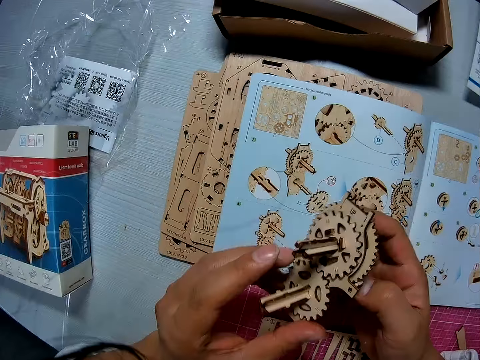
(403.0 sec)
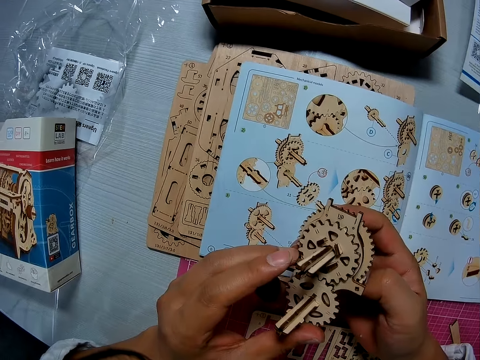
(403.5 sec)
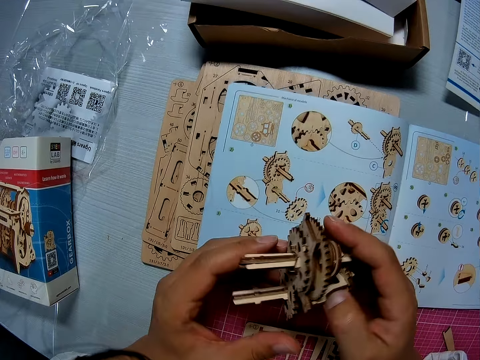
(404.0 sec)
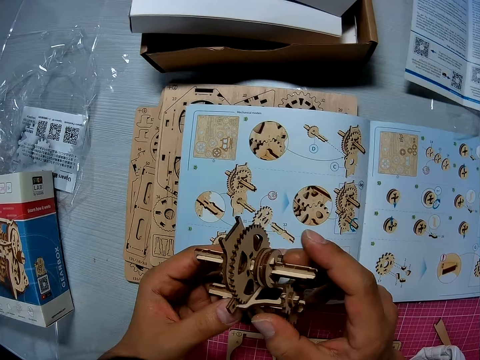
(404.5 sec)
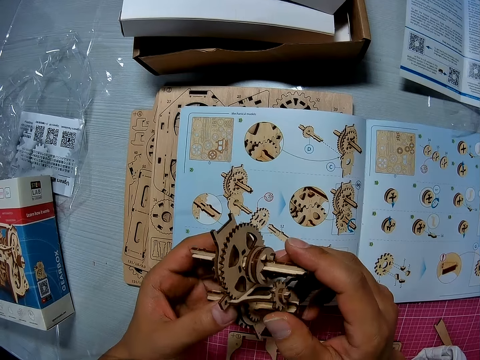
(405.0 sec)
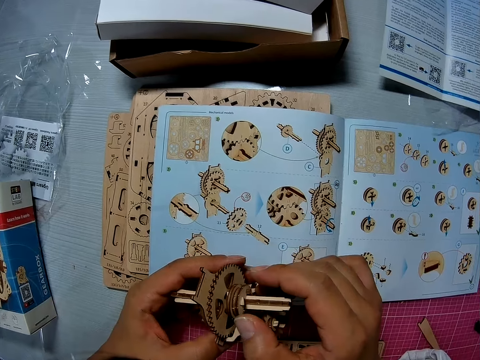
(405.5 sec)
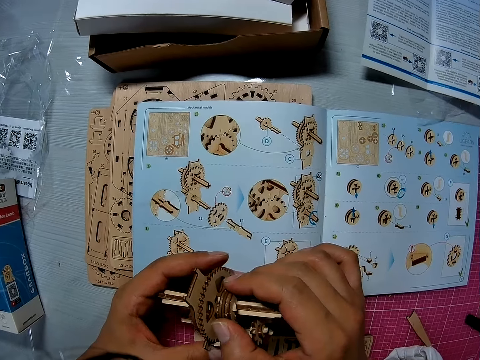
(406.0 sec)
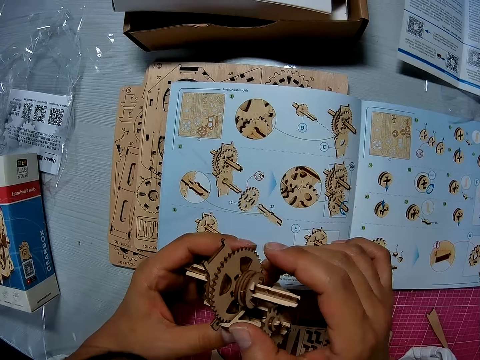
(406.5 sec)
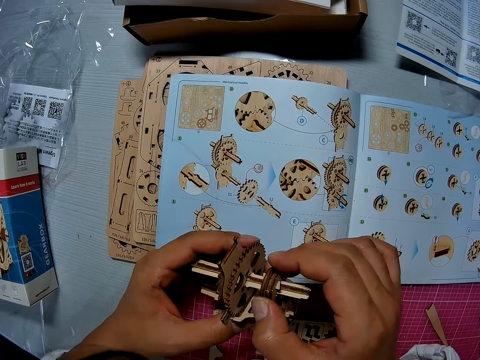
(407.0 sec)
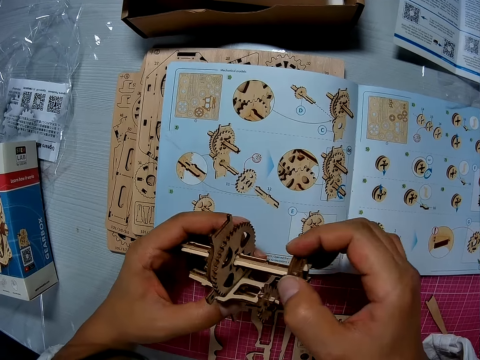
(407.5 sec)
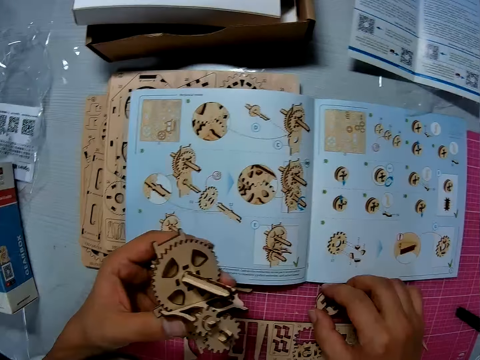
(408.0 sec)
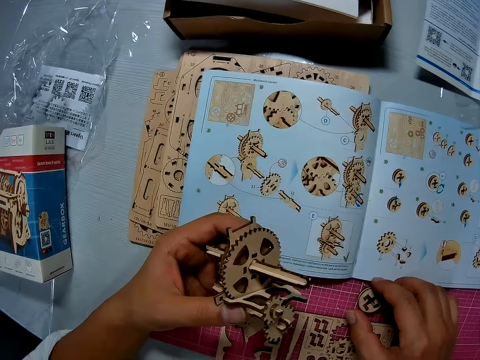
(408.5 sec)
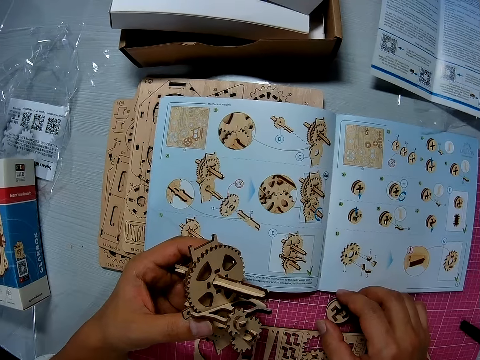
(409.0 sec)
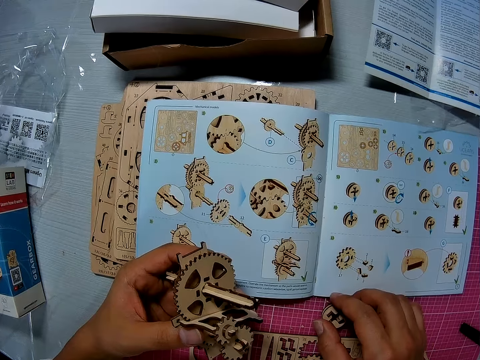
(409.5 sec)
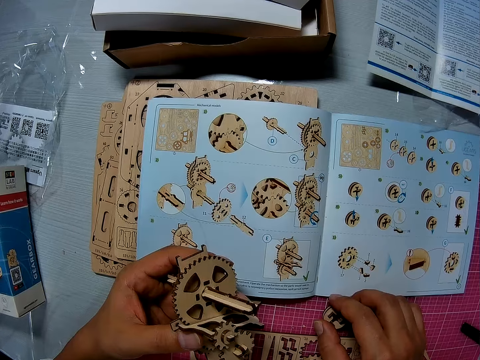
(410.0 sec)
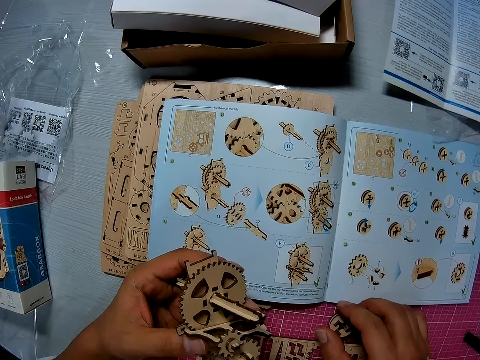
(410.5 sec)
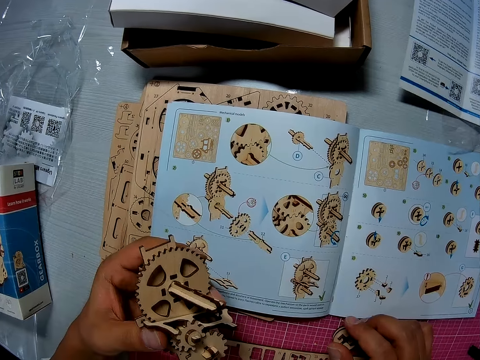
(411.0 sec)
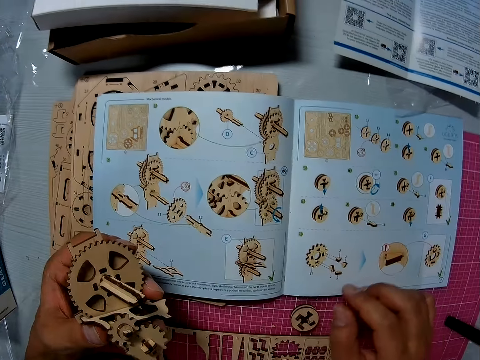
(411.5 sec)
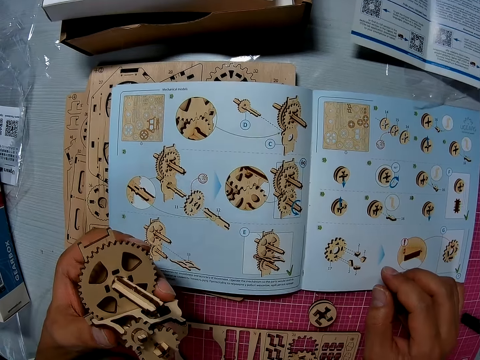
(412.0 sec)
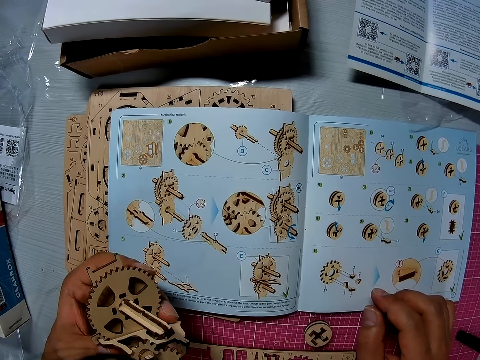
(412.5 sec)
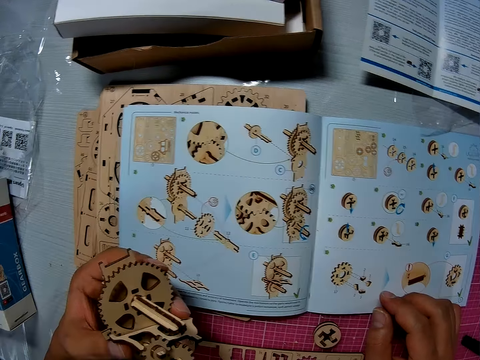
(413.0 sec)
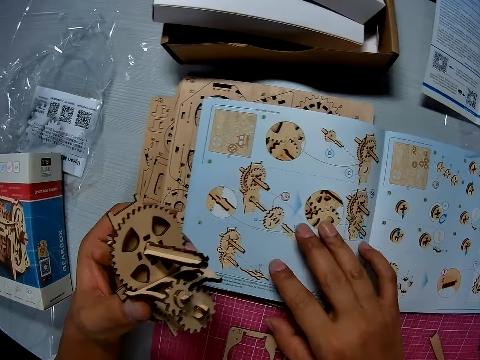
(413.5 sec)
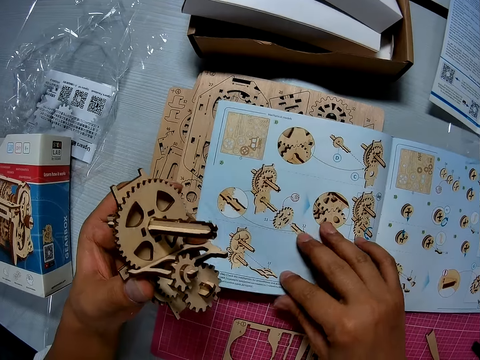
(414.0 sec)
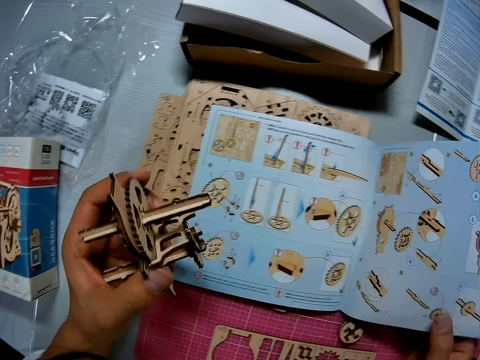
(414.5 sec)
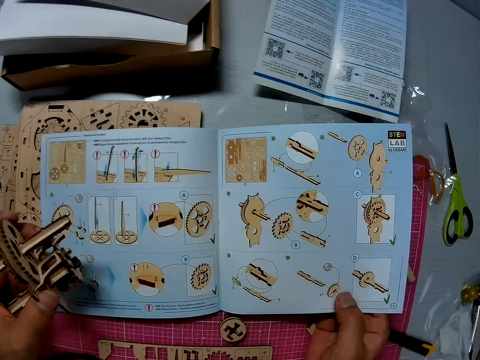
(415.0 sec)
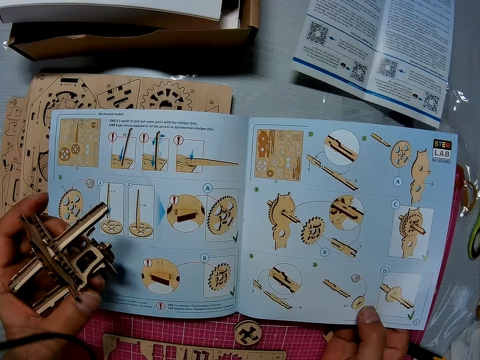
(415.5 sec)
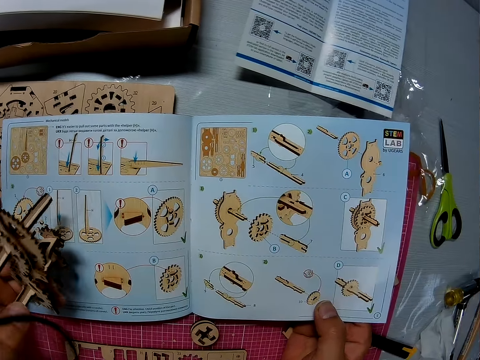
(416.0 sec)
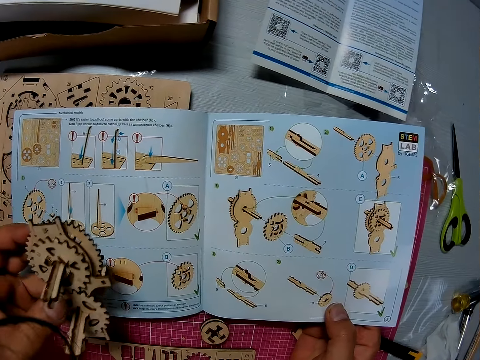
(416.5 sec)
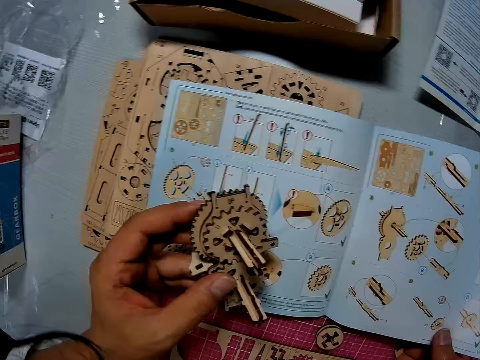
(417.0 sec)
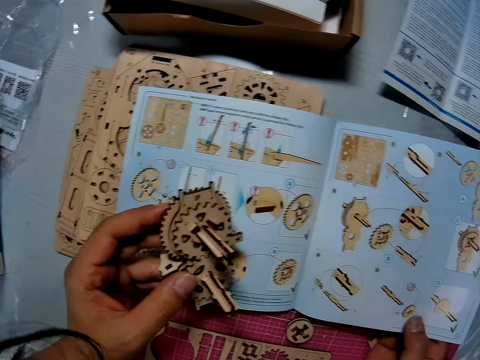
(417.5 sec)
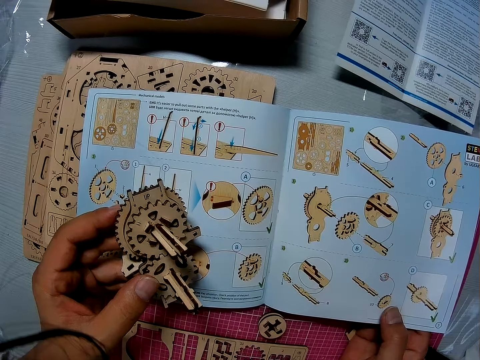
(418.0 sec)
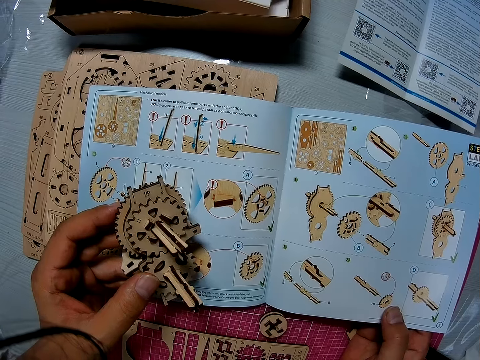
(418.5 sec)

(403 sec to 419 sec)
The camera wearer works on the paper gear assembly with both hands. He touches the stem gearbox. He takes out a gear from the paper gear assembly in his left hand with his right hand. He drops the gear on the table. He looks at the stem gearbox. He looks at the drawings on a book. He flips a page of the book on the table with his right hand. He looks at the drawings on the book.

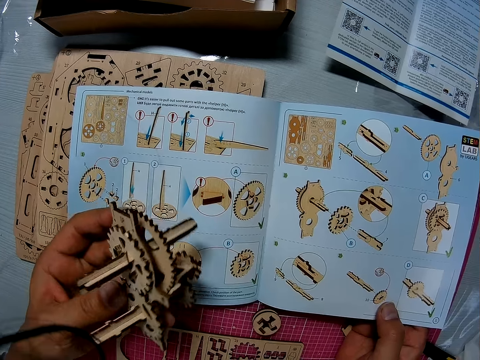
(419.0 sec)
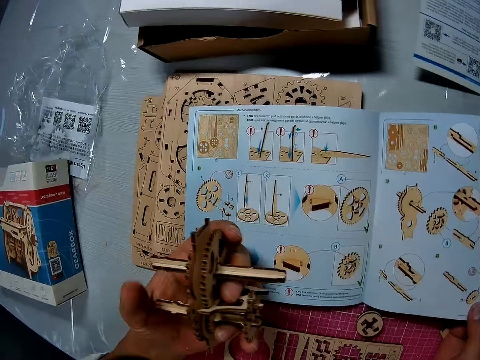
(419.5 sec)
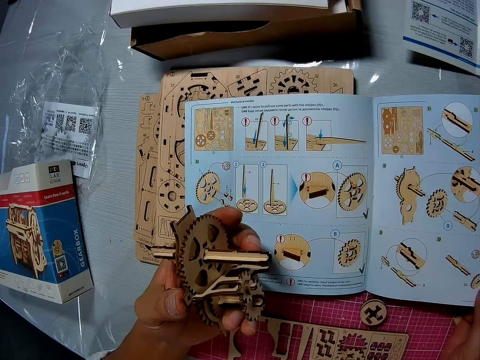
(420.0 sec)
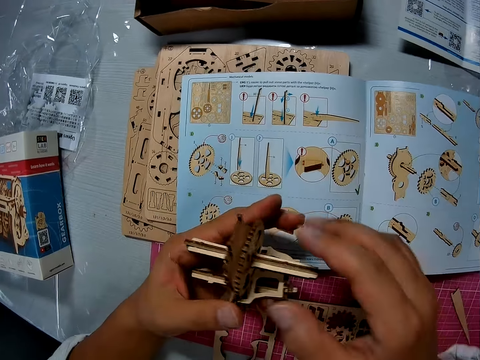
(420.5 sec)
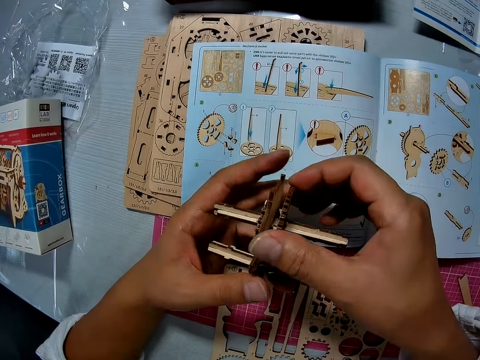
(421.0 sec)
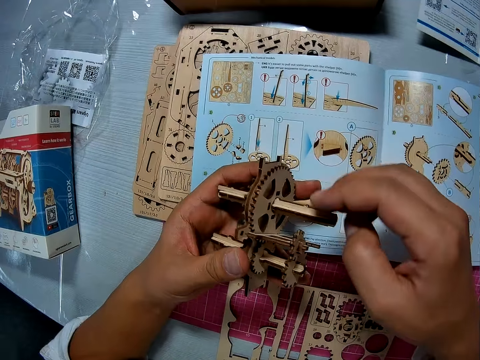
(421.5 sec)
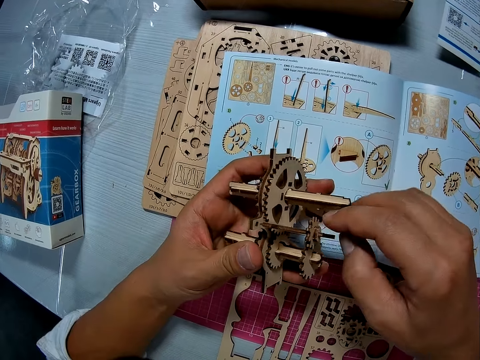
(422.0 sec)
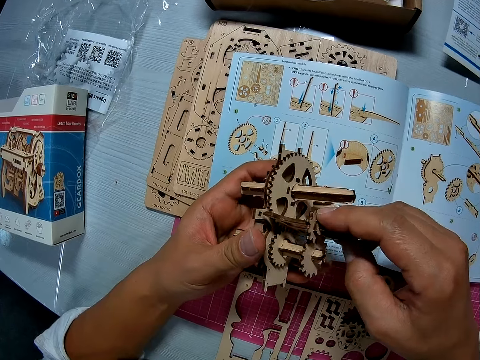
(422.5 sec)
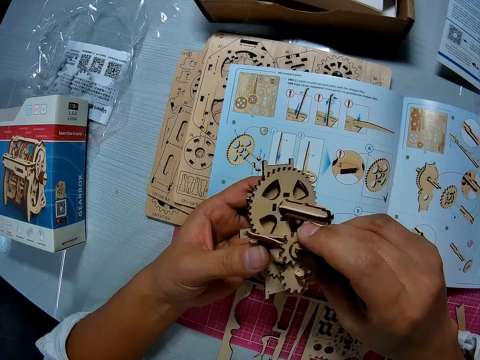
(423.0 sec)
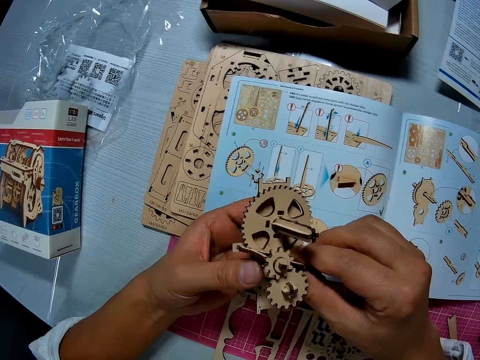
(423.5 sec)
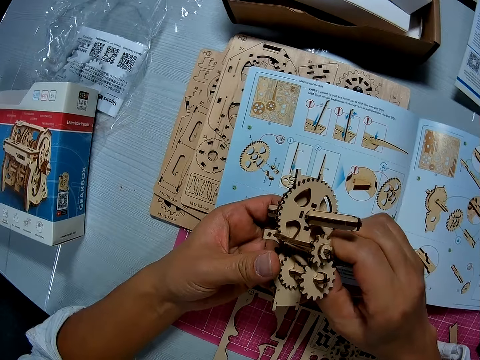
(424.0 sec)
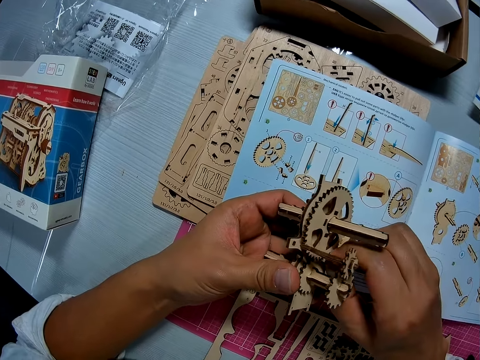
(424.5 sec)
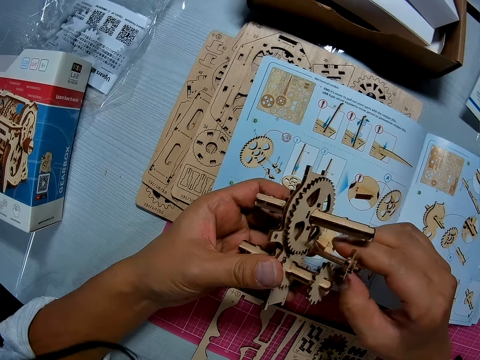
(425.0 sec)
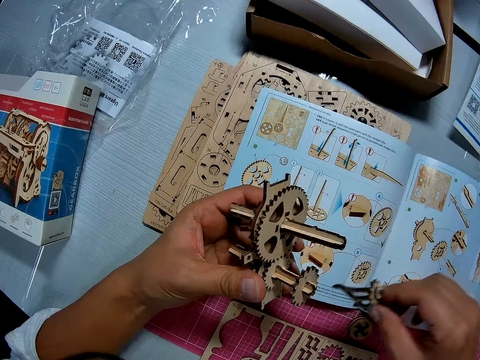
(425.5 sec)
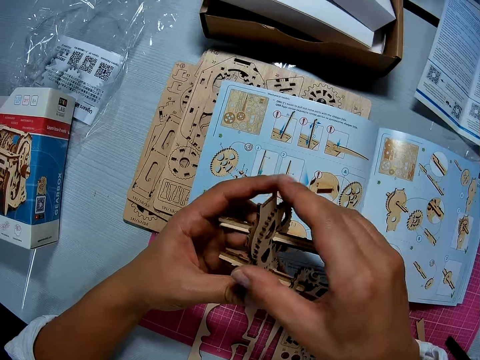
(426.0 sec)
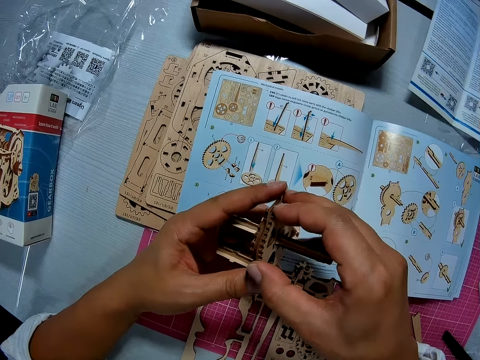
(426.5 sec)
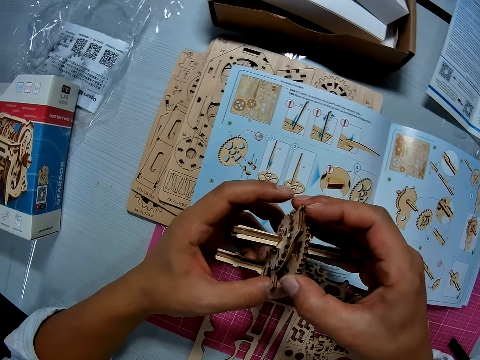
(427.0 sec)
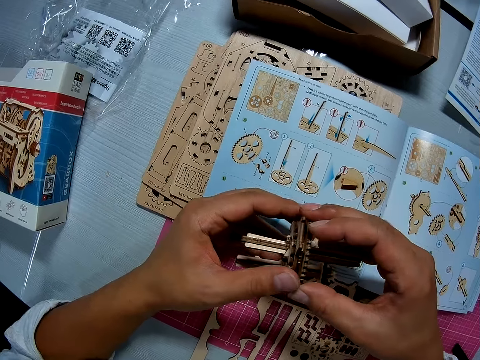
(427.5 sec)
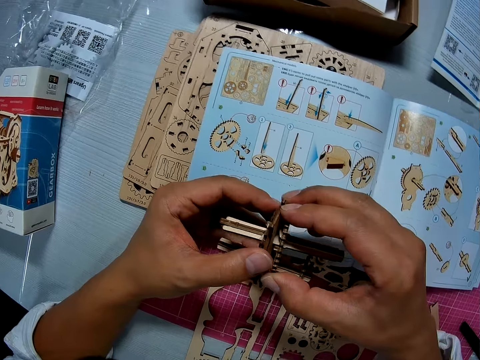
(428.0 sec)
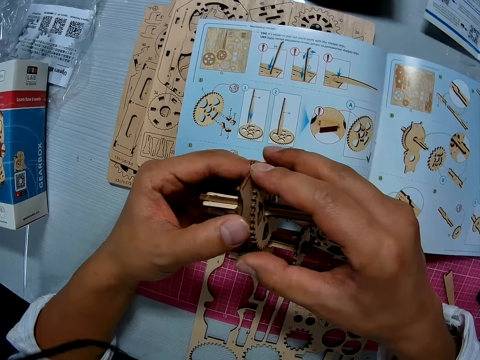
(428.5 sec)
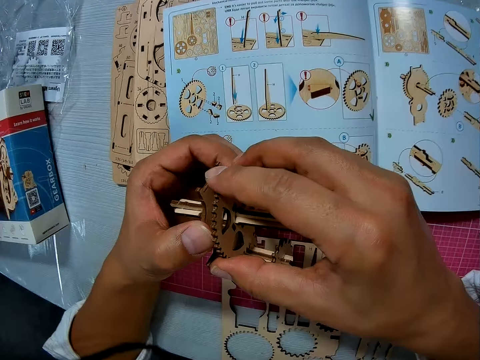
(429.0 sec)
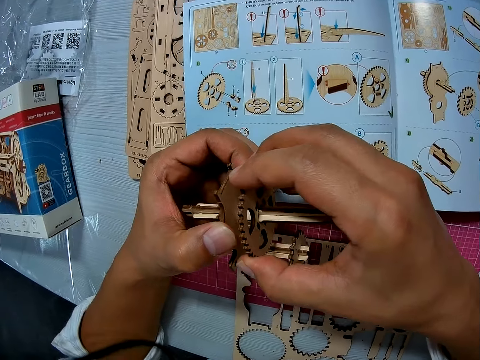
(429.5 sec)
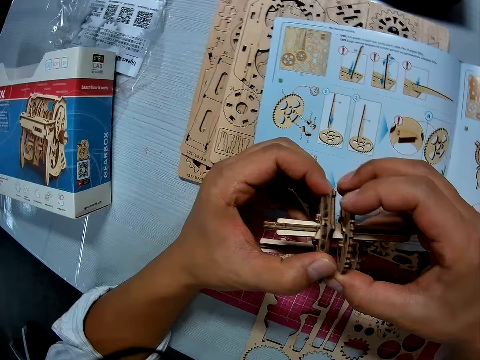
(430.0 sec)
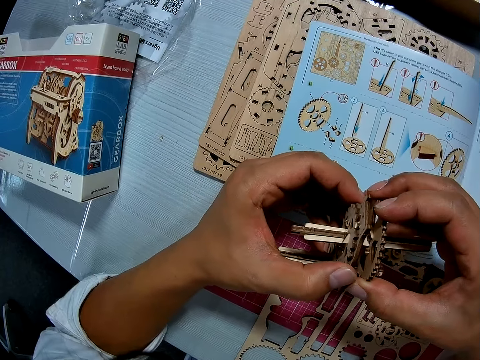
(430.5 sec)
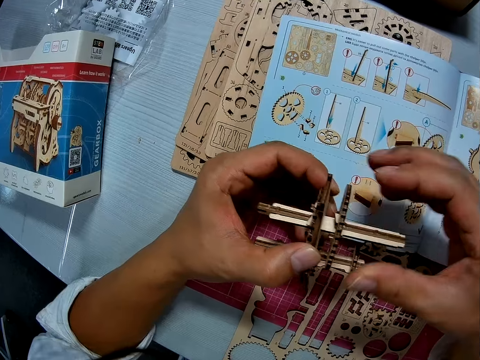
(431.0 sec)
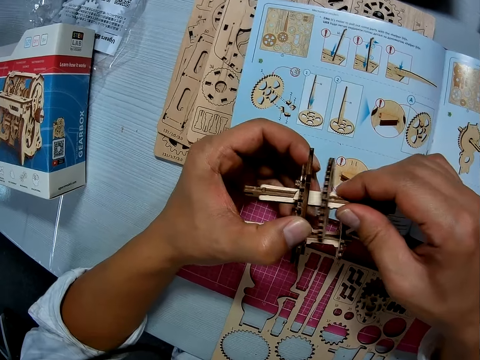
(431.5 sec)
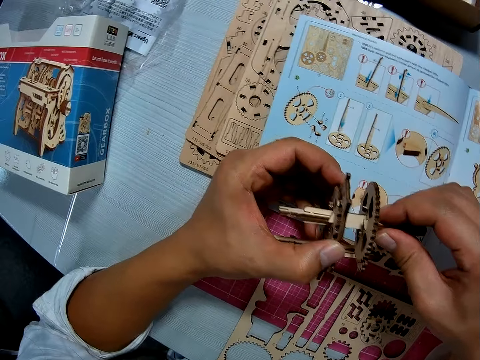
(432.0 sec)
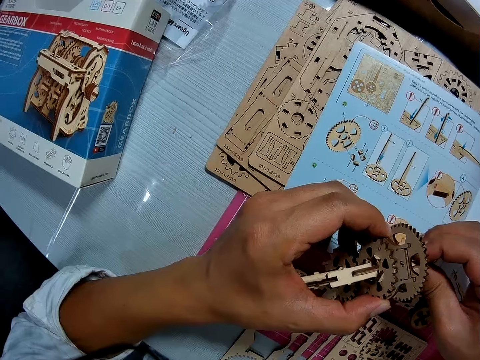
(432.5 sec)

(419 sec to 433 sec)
The camera wearer looks at the stem gearbox. He works on the paper gear assembly with both hands. He touches the stem gearbox. He takes out a gear from the paper gear assembly in his left hand with his right hand. He drops the gear on the table. He works on the paper gear assembly with both hands. He touches the stem gearbox. He pulls the parts of the gearbox.
